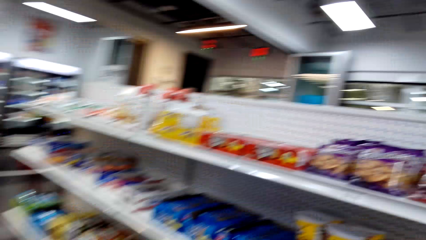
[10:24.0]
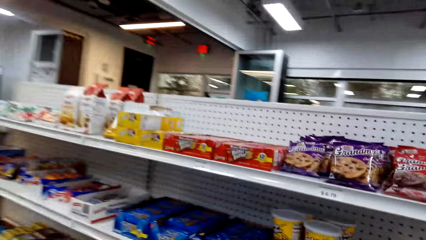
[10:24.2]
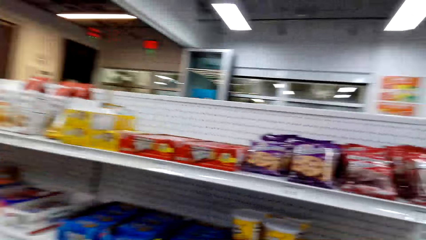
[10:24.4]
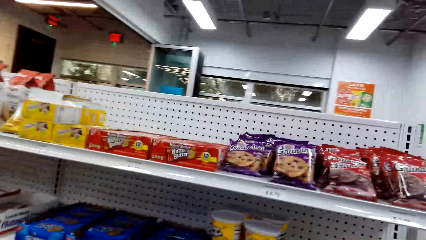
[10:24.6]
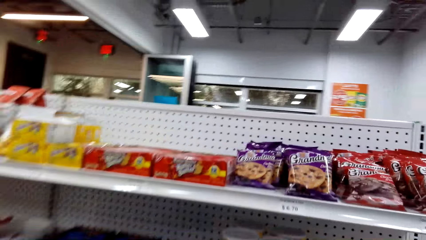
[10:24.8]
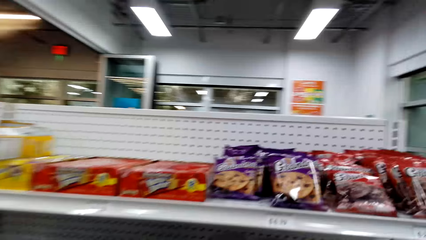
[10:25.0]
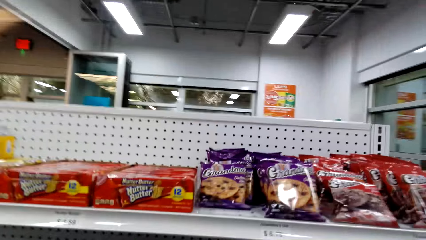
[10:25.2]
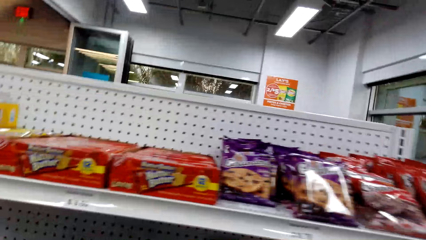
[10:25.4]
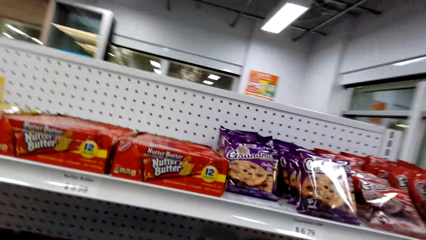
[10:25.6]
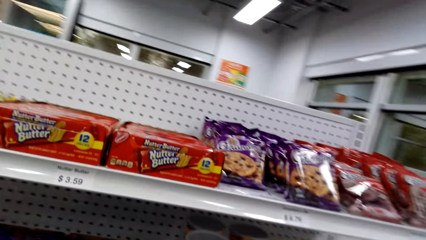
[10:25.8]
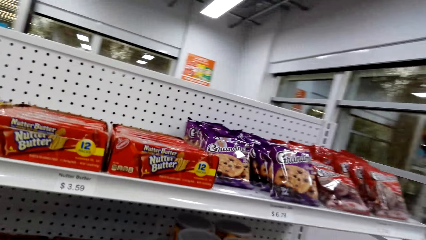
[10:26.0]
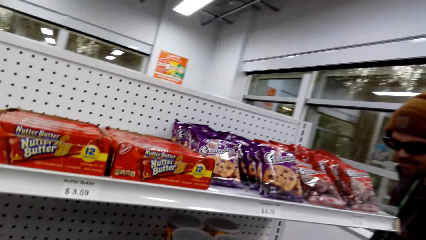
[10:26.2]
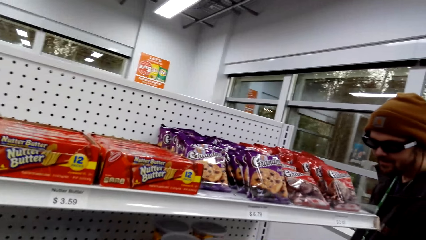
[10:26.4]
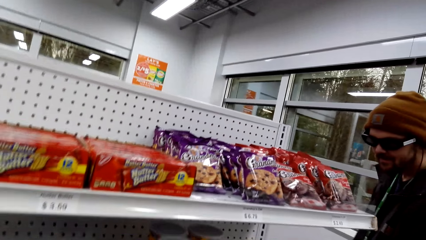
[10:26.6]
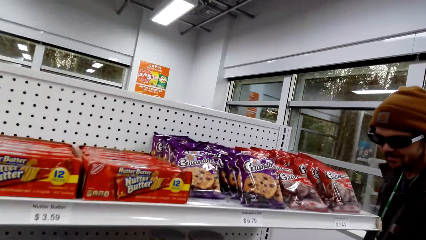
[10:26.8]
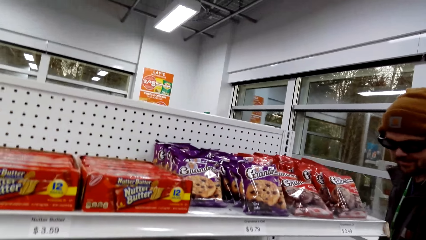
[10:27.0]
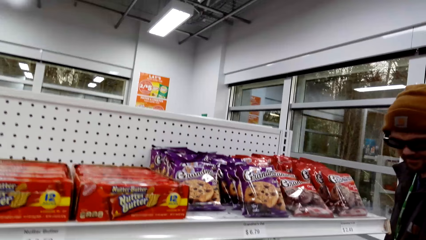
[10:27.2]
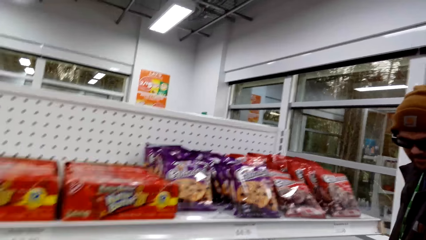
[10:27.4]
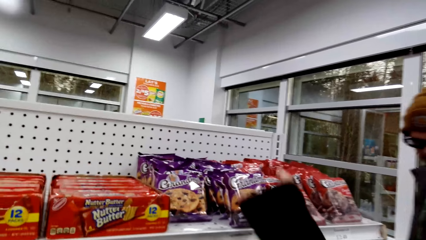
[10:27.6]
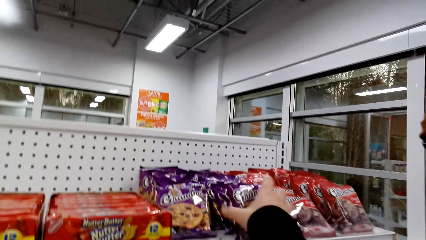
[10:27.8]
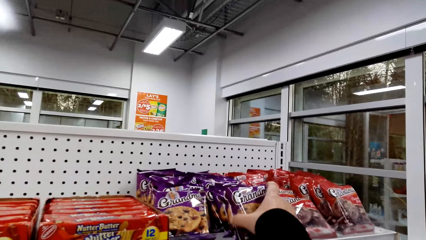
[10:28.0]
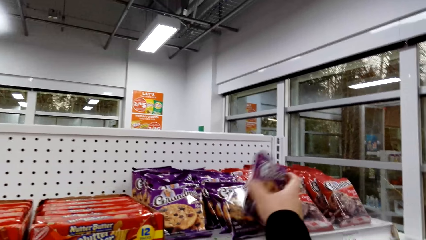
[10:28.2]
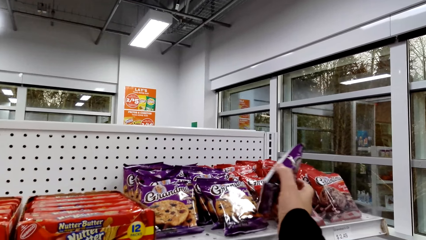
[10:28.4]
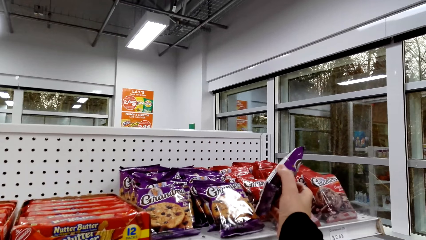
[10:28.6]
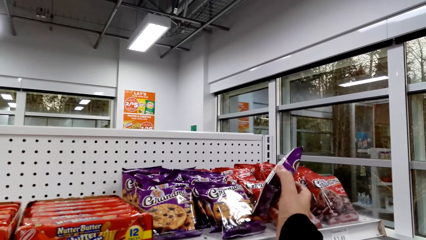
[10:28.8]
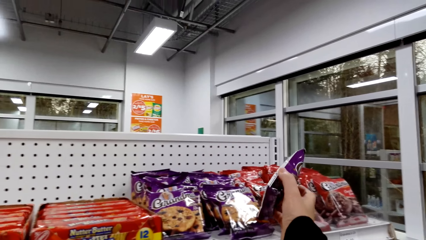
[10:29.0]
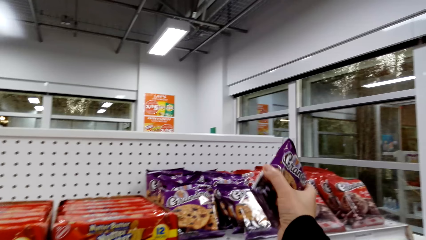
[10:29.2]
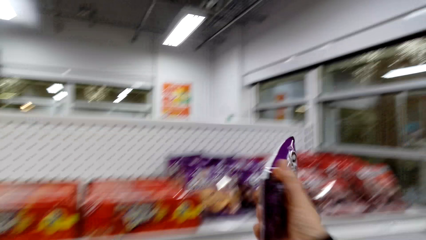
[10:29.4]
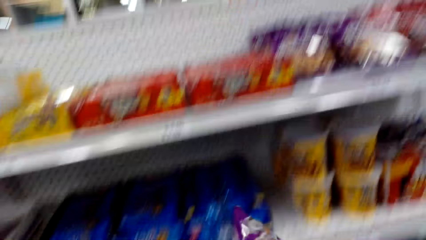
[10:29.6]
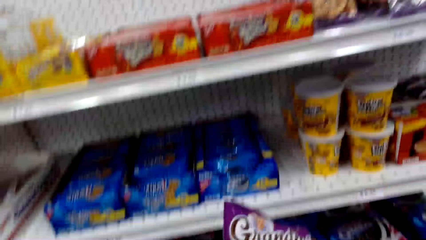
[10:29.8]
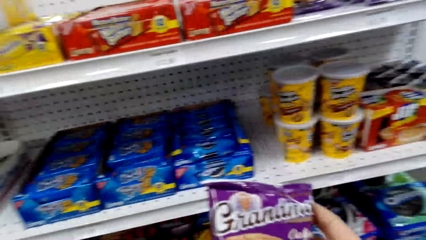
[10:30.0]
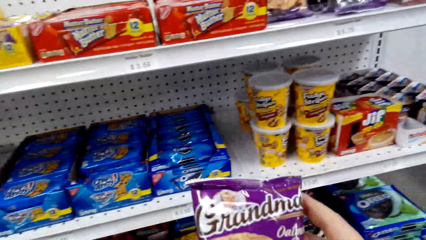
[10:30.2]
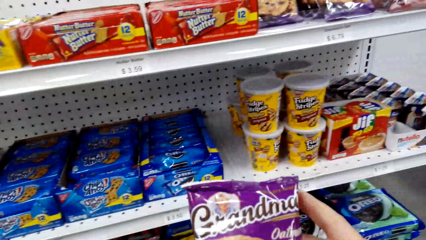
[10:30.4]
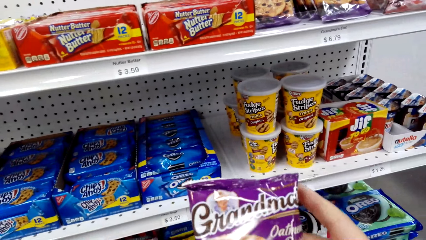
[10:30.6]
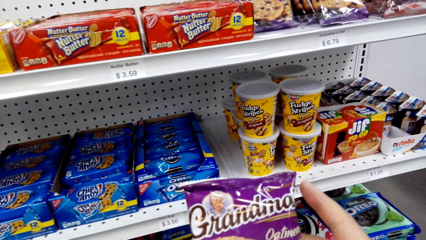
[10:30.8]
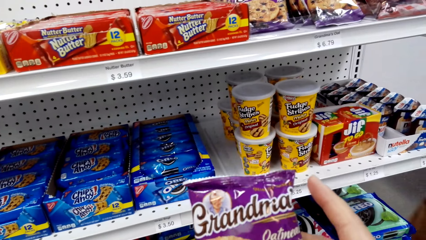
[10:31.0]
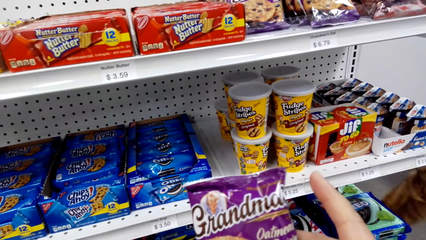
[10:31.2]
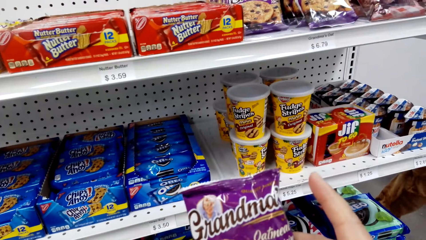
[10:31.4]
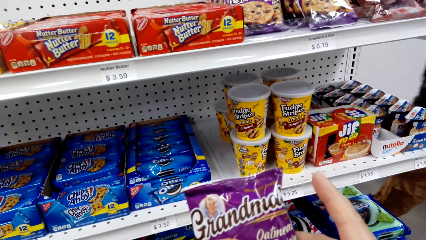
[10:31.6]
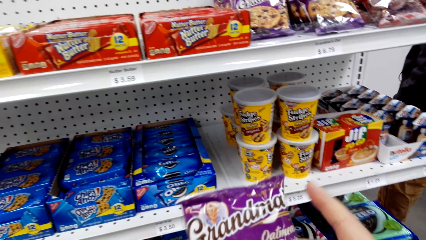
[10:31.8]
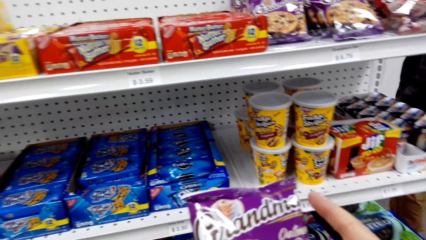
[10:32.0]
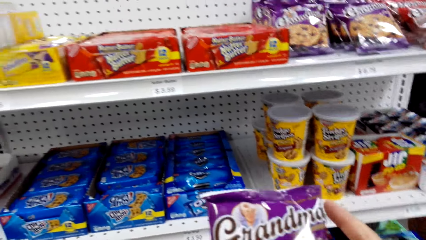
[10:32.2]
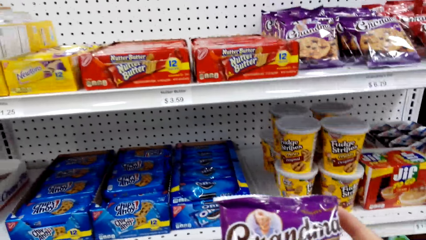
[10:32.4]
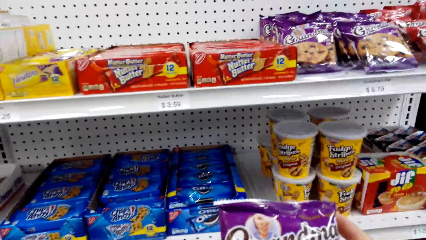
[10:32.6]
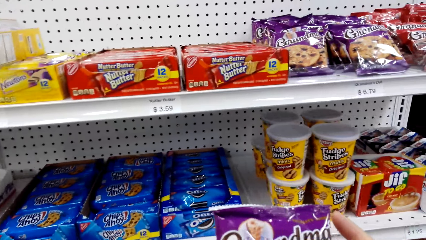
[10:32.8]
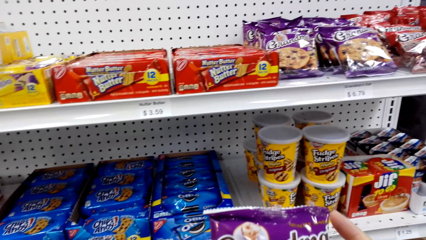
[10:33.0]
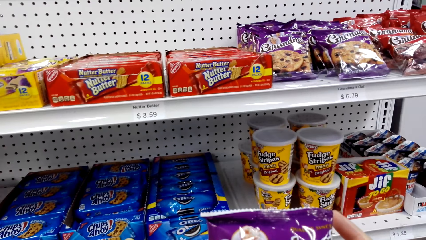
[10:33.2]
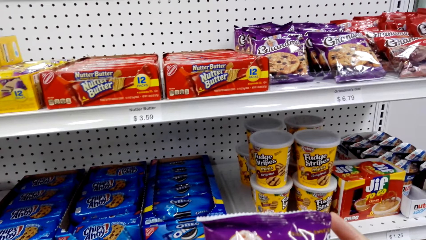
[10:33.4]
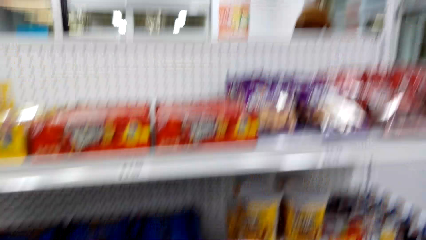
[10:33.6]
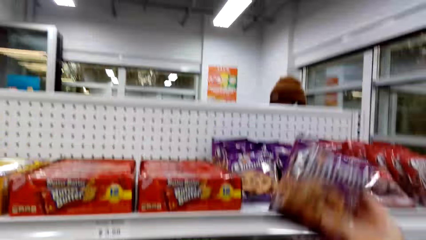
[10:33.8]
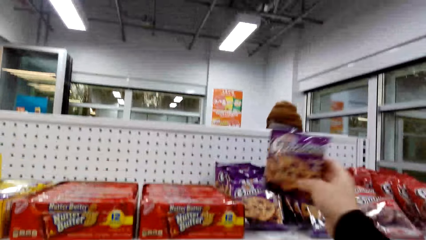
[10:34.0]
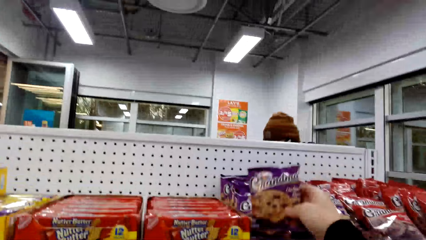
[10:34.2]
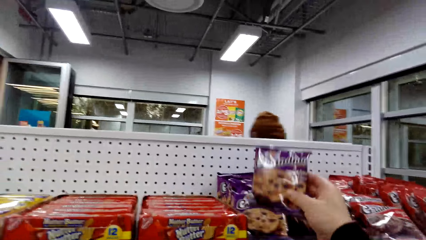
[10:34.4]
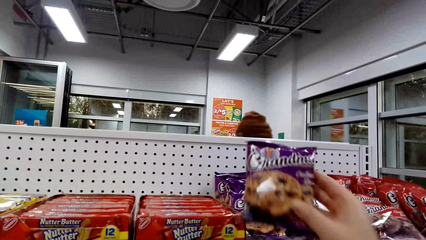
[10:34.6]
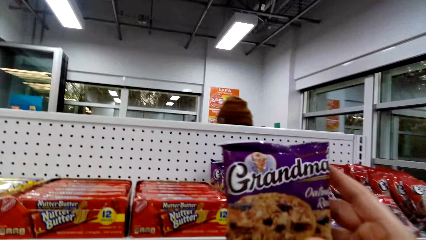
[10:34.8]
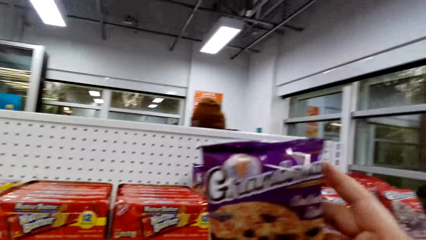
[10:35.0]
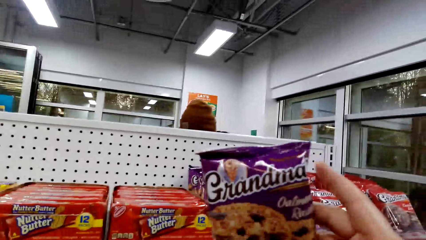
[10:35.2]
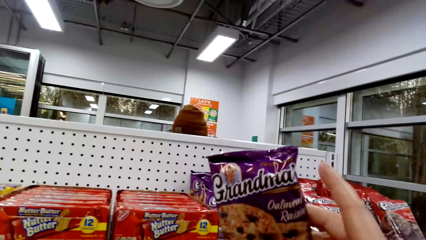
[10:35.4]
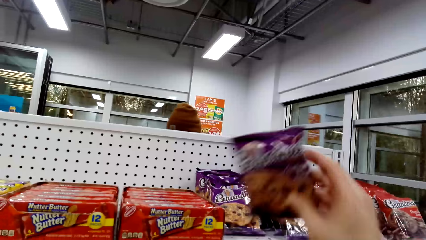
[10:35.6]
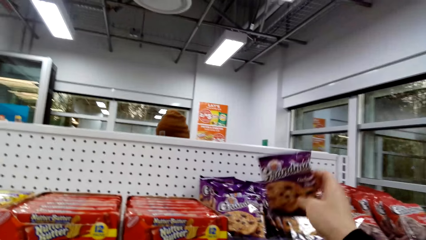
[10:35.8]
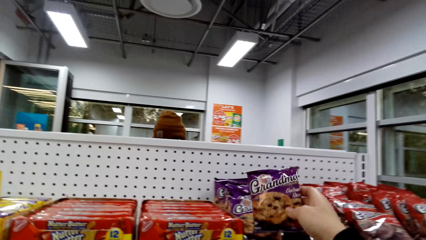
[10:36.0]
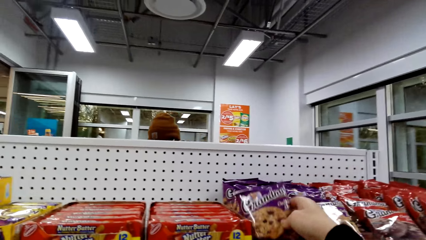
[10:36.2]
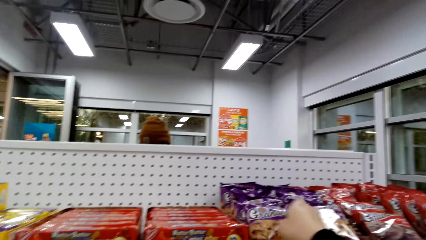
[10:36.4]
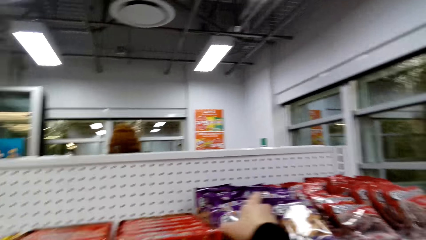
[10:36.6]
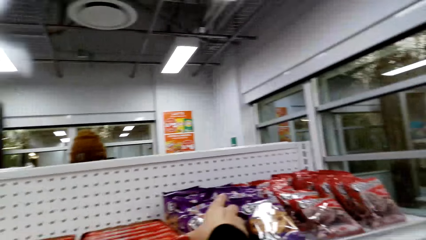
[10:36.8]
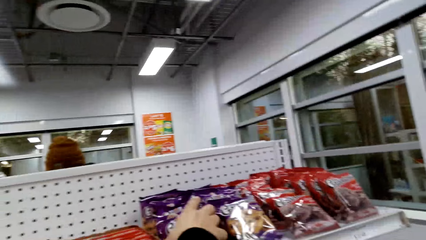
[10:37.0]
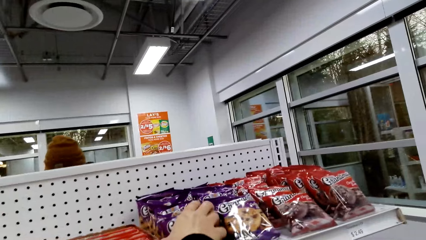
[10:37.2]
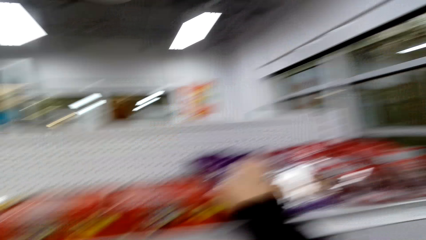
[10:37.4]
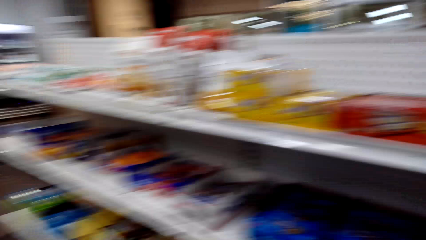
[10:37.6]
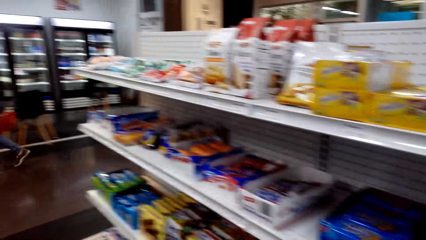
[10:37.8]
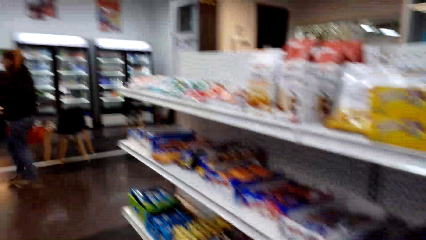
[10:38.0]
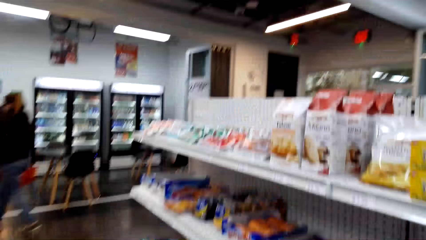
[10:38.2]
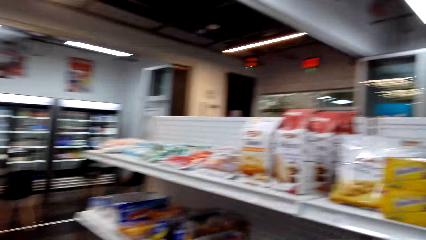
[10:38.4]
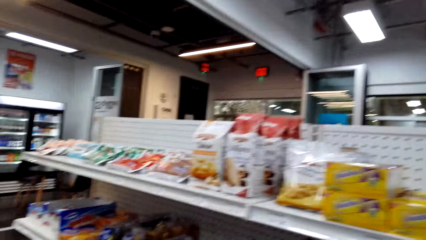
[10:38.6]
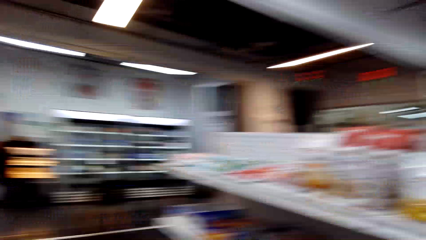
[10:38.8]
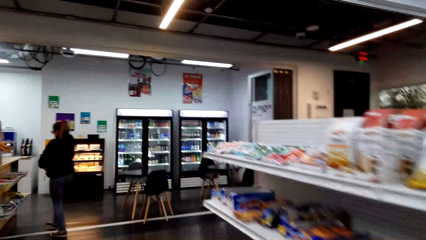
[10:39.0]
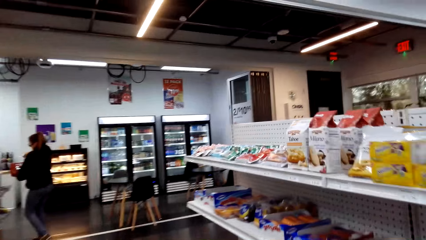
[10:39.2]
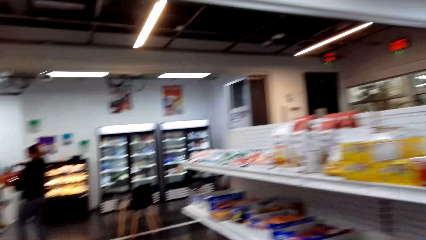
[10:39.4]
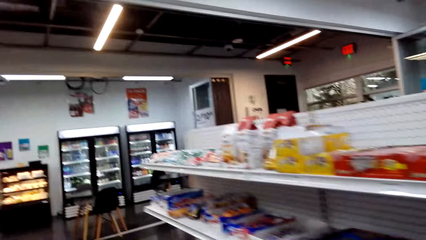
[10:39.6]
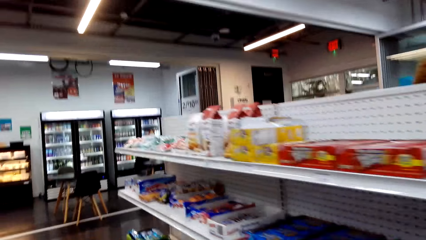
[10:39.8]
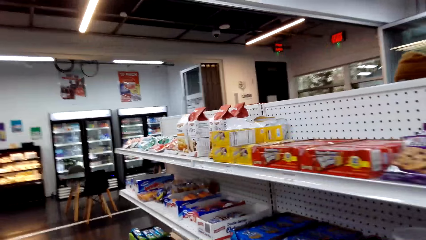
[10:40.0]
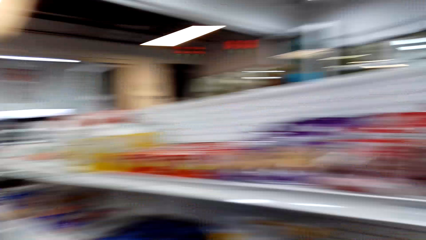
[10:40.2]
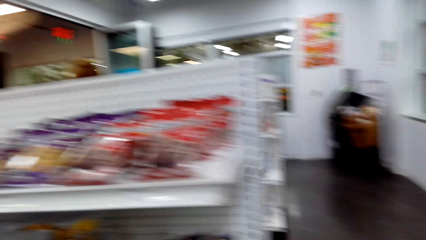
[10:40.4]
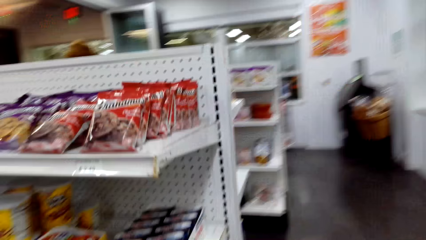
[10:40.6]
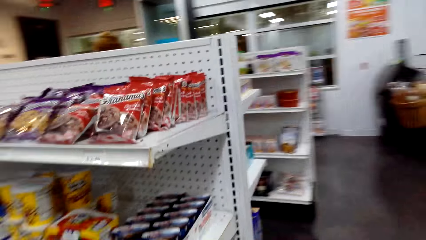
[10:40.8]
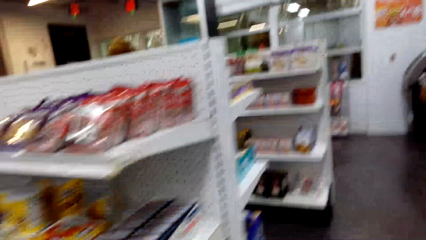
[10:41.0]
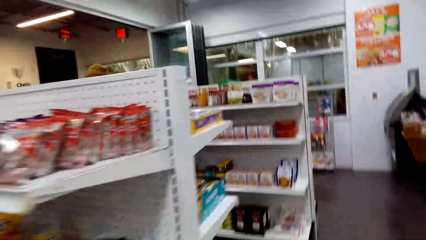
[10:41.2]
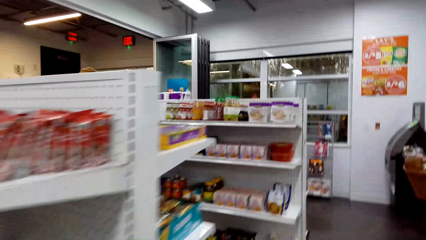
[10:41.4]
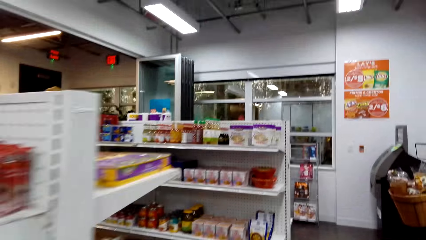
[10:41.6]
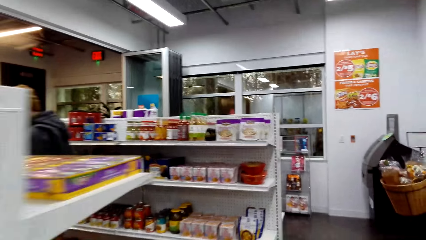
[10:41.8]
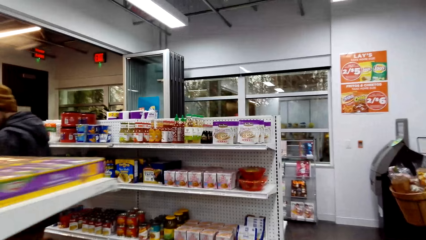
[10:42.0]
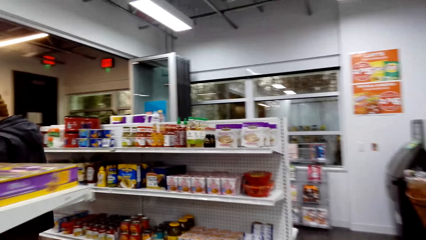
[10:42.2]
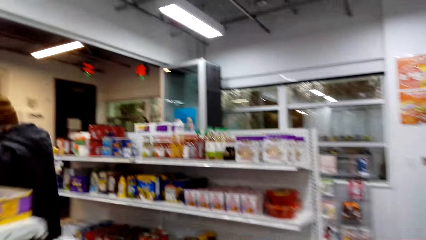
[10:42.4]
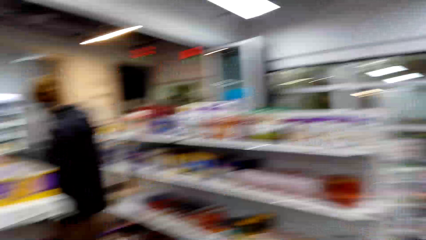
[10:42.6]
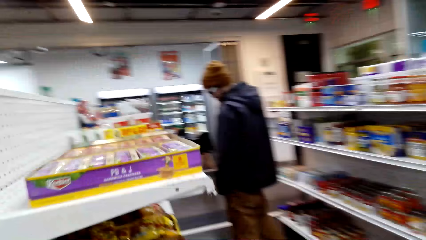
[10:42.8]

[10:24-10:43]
The camera wearer picks up Grandma cookies. They return the Grandma cookies to the shelf. They walk around the supermarket.
